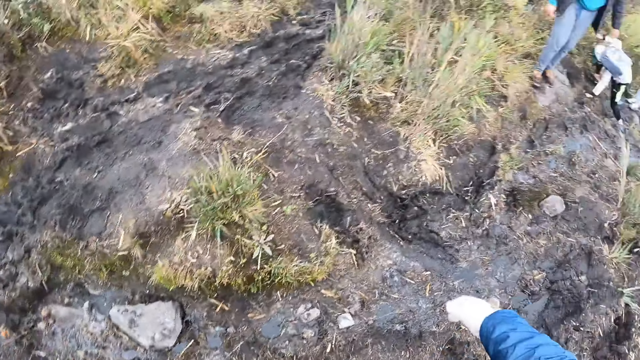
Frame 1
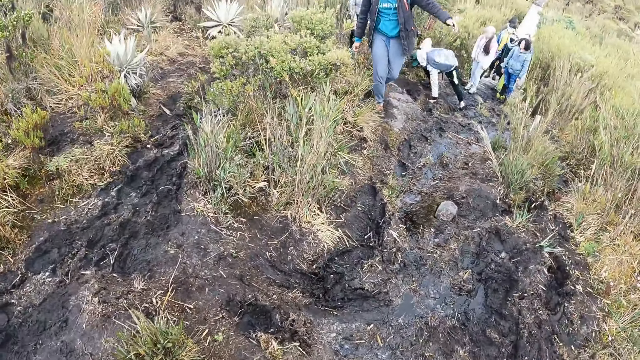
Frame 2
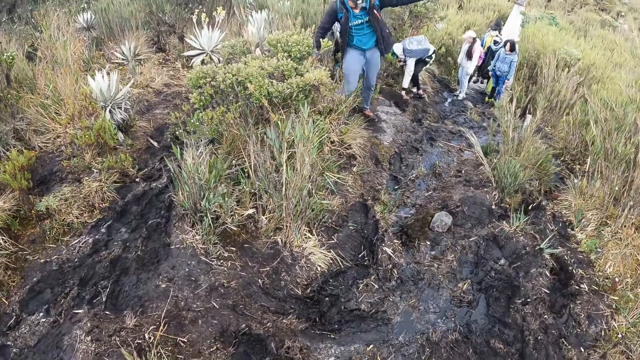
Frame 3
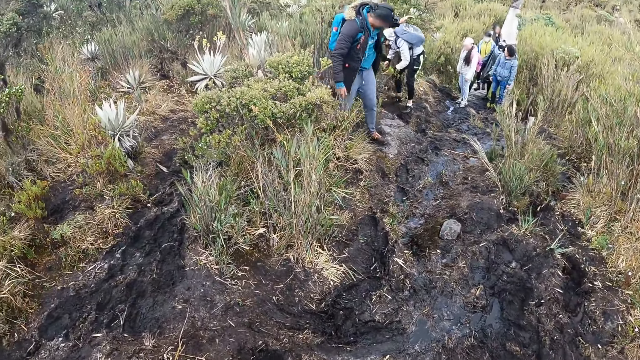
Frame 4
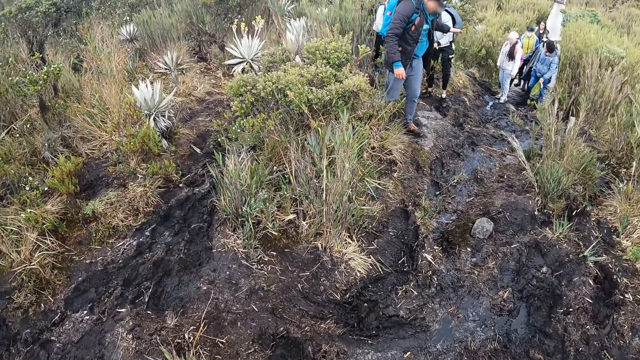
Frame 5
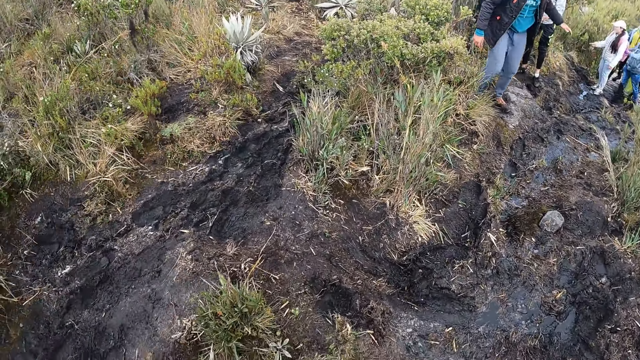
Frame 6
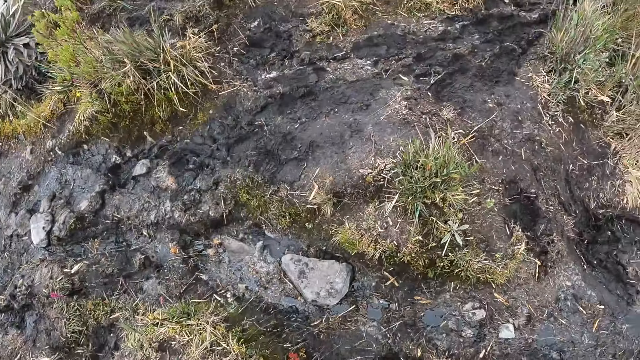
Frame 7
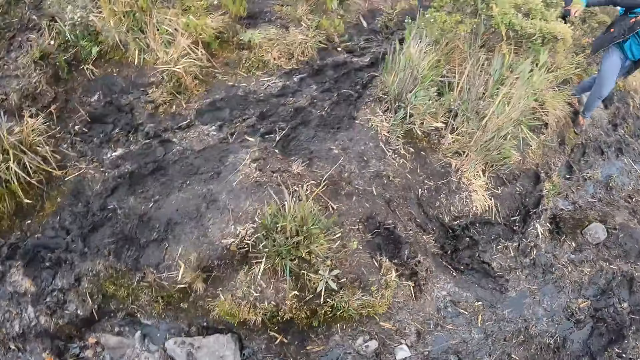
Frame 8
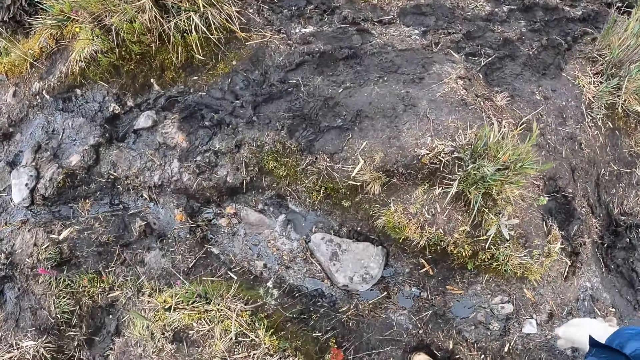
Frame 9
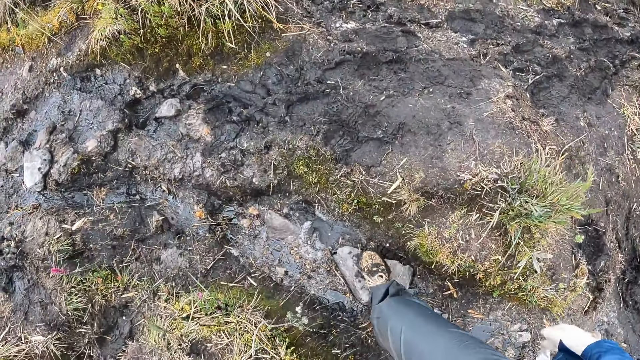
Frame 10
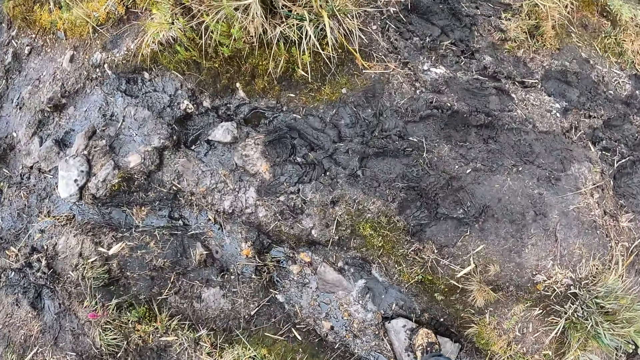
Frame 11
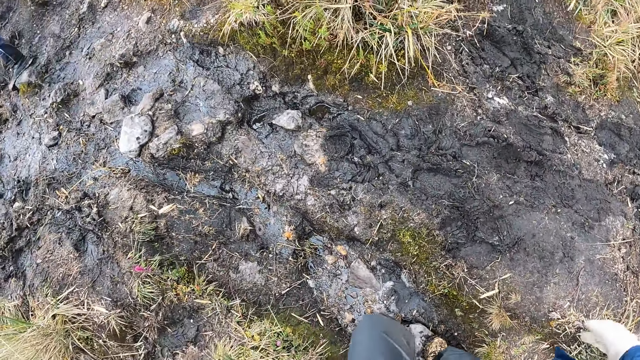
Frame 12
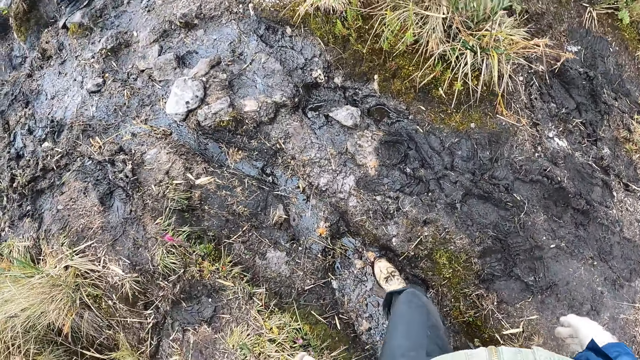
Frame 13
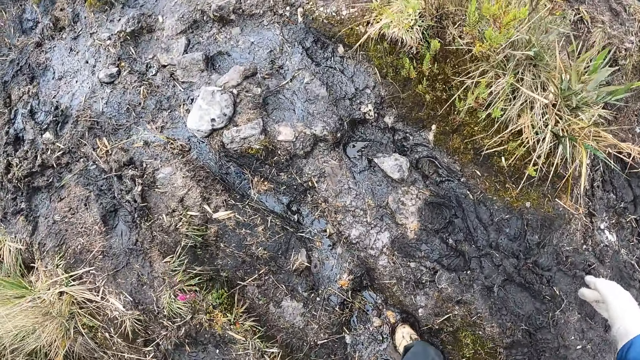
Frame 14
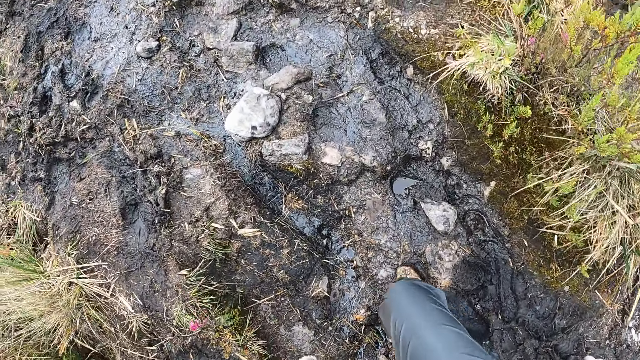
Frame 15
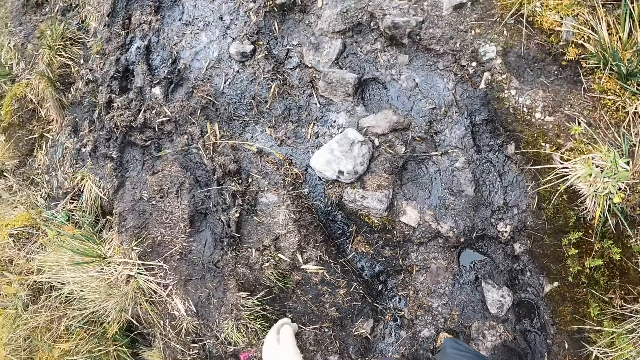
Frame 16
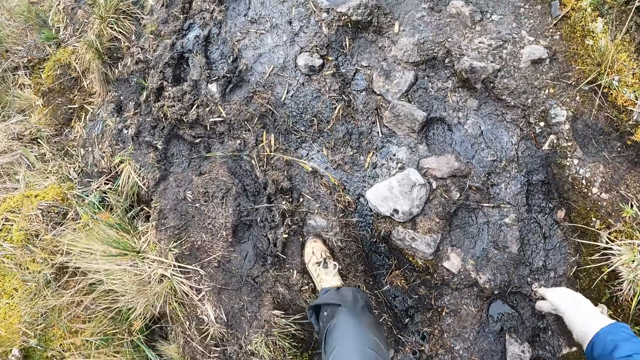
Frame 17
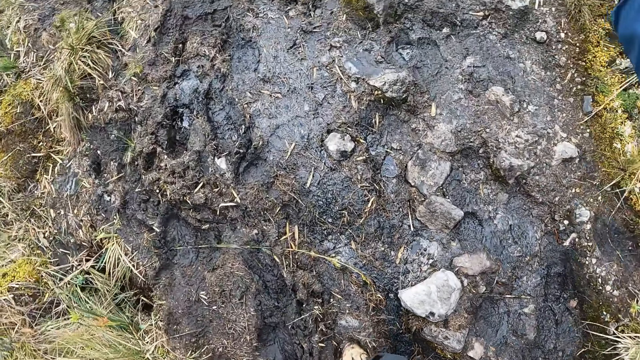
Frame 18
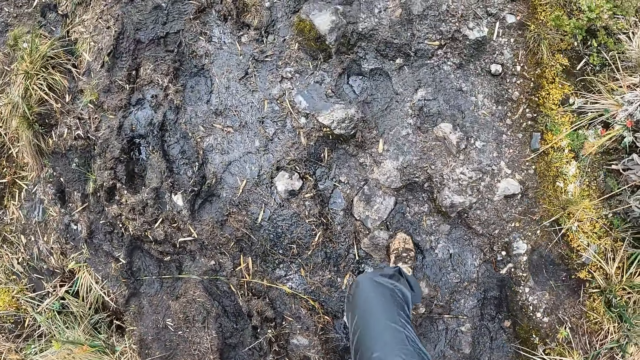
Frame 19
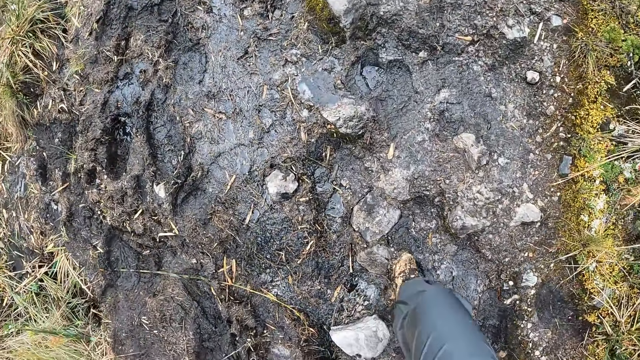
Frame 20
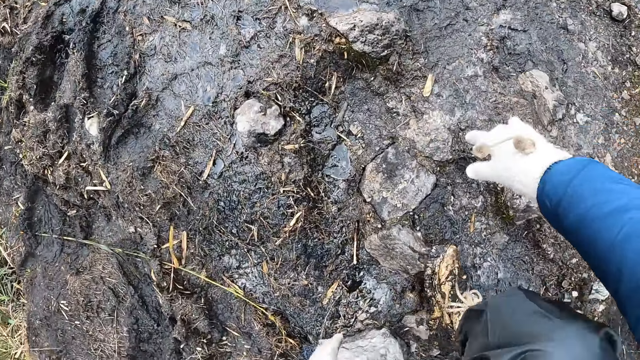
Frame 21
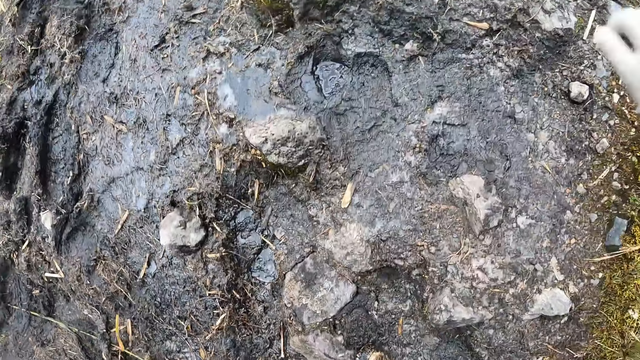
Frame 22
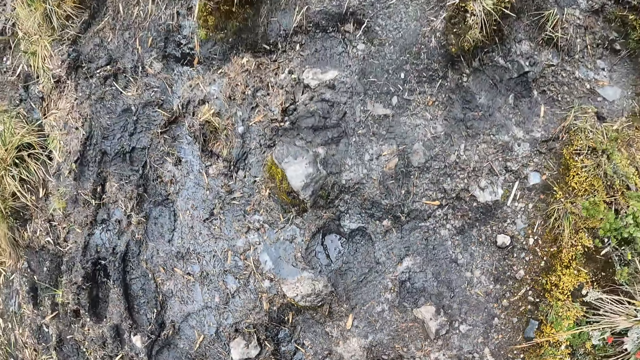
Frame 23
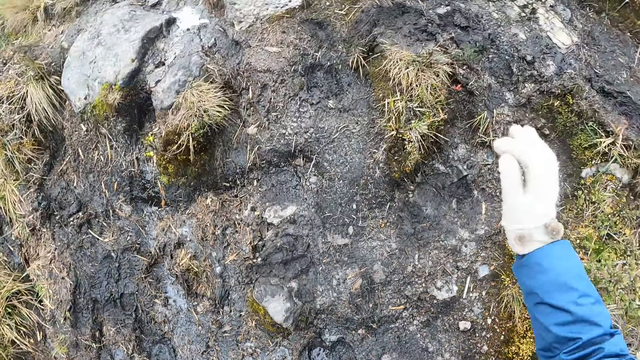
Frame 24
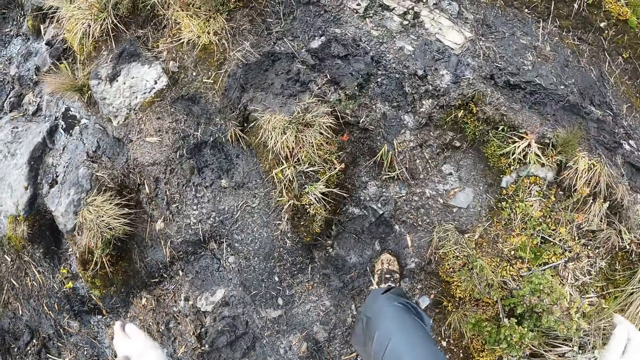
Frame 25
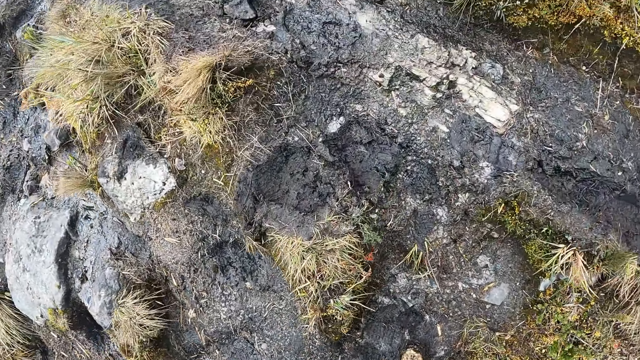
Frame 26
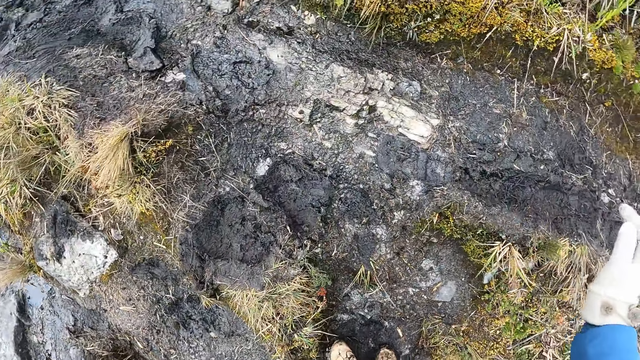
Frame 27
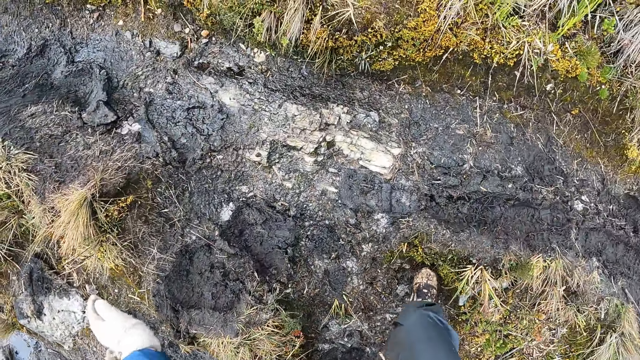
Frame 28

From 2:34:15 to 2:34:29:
The camera wearer looks back. They hike in the mountains with a group of people. They slide on a rock.

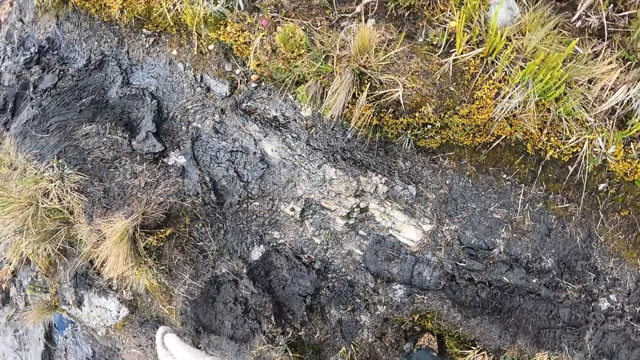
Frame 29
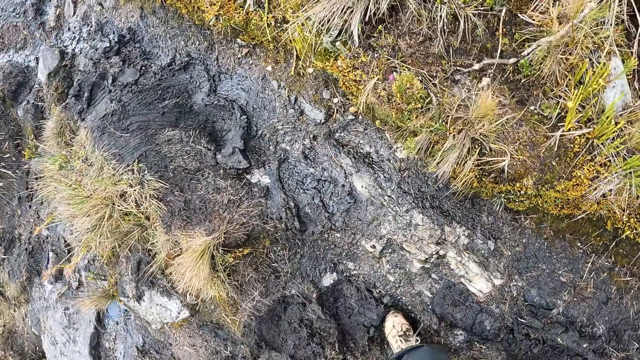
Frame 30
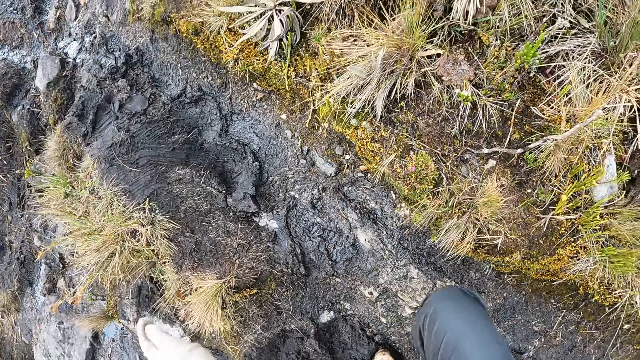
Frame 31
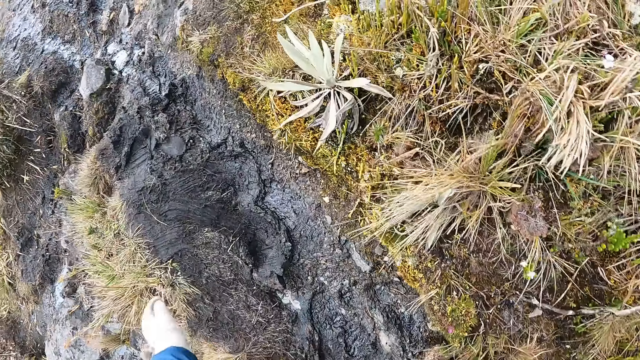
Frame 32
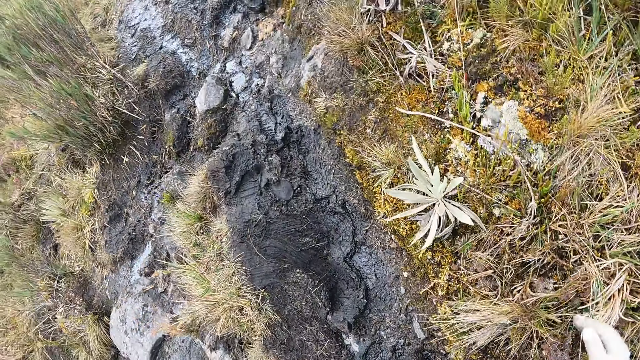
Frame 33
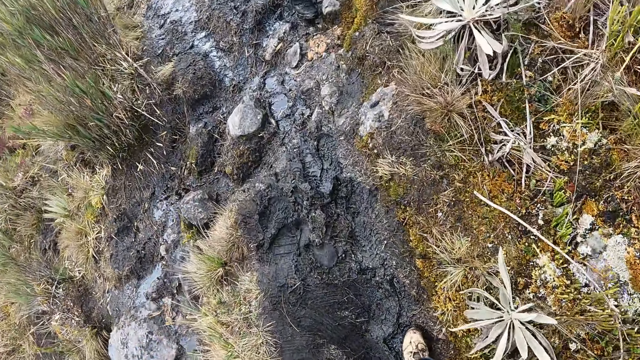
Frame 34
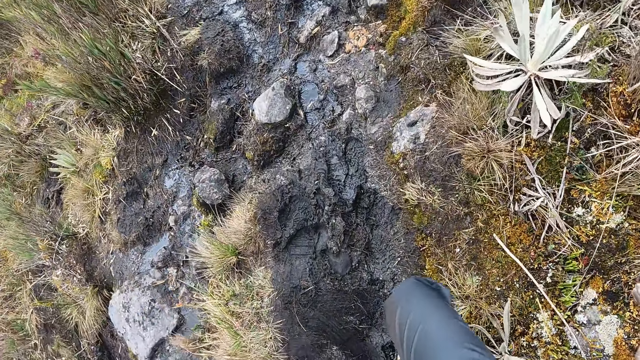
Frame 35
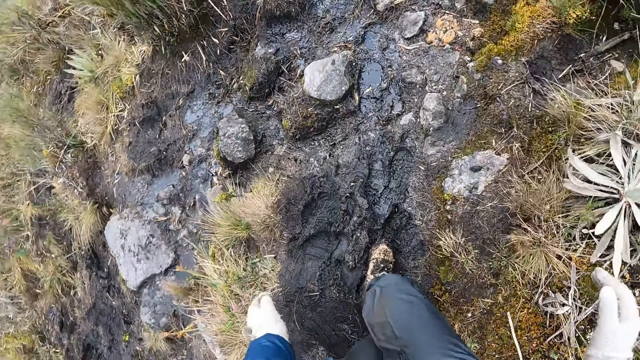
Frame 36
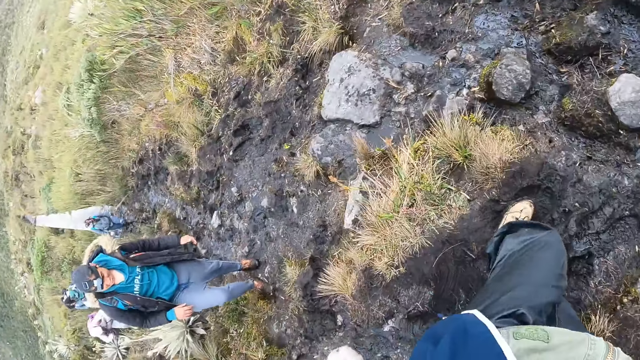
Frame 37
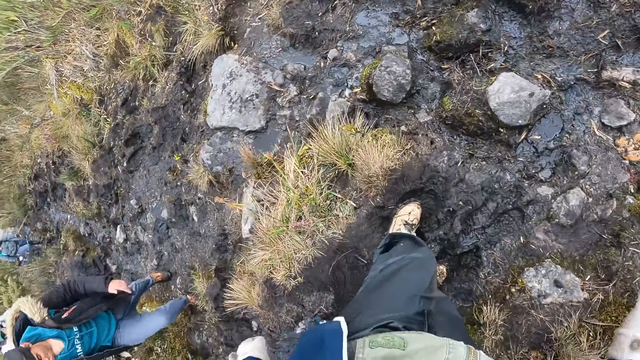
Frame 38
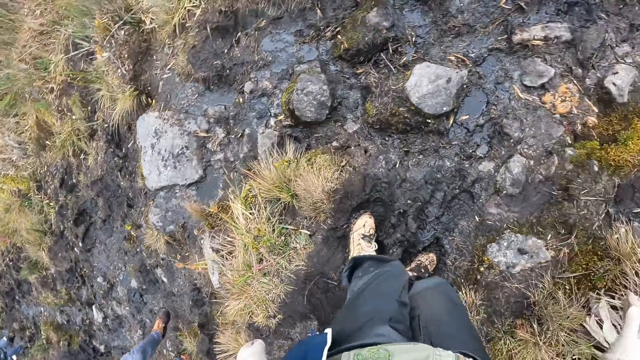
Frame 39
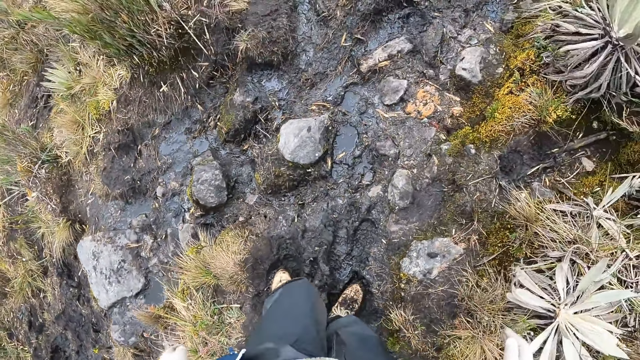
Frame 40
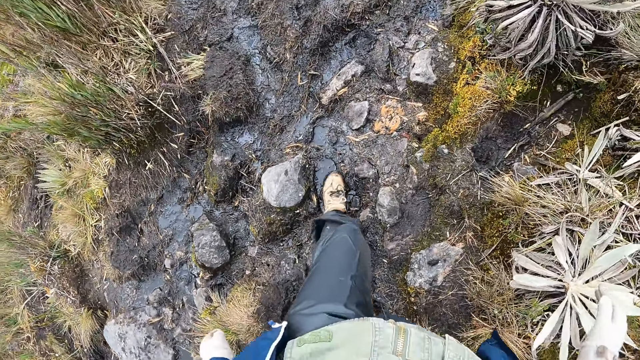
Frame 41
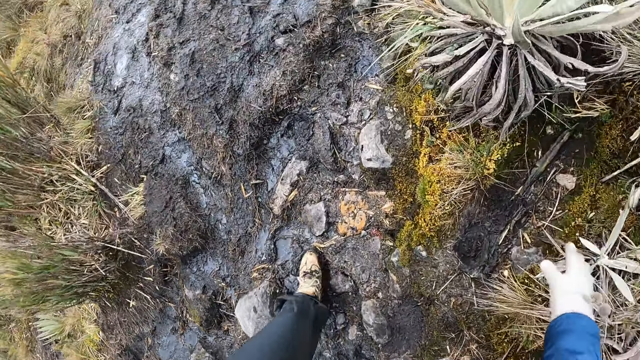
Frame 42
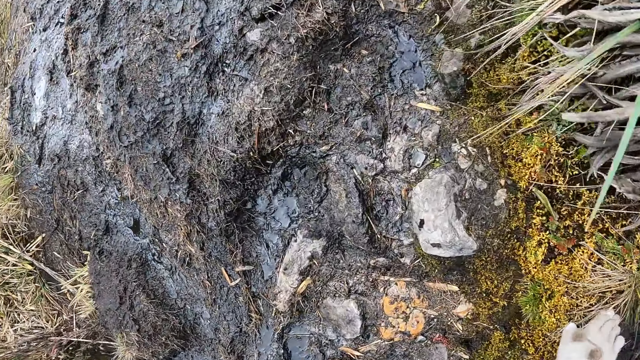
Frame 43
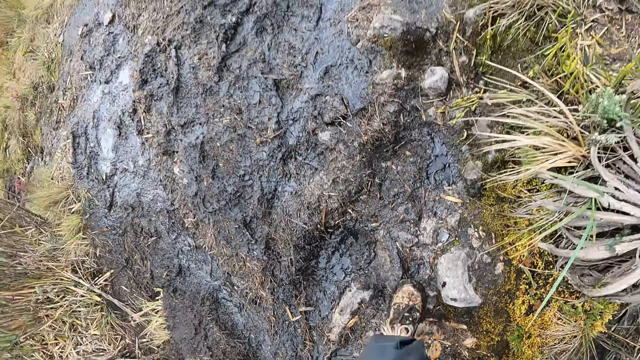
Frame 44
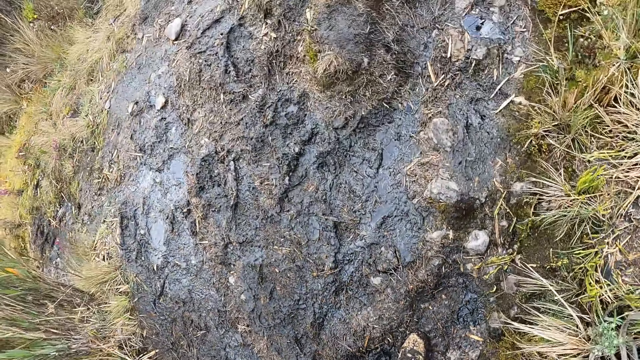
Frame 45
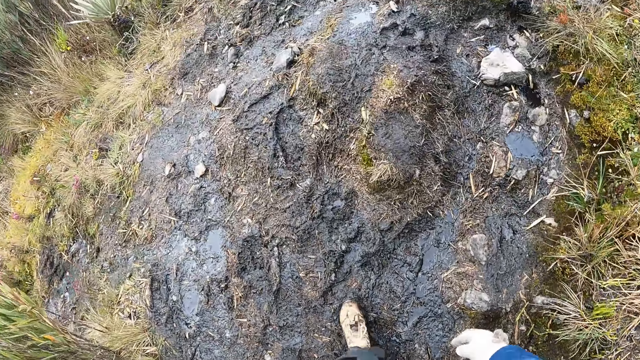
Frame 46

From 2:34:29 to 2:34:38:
The camera wearer touches down.
